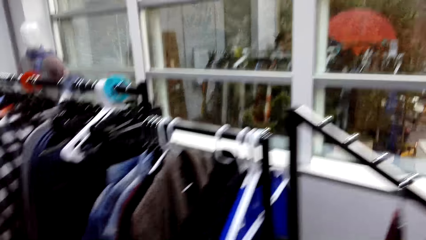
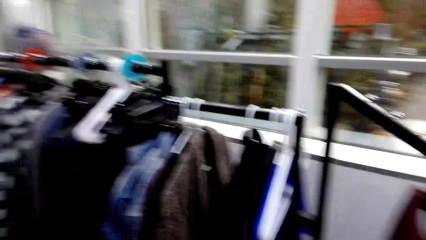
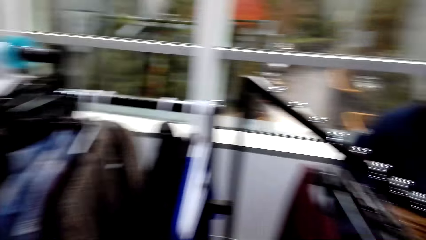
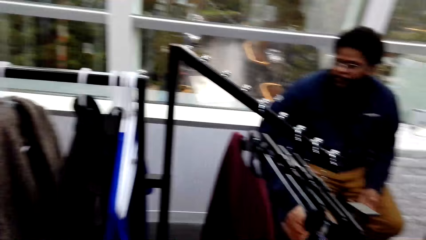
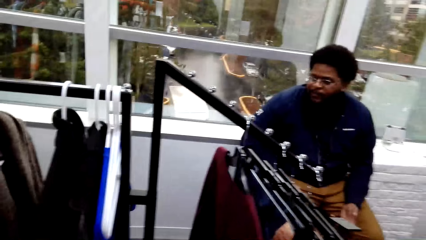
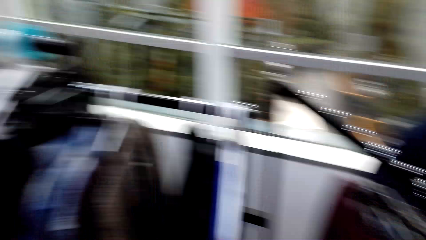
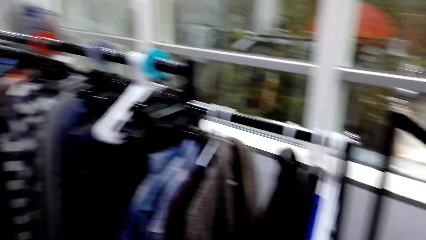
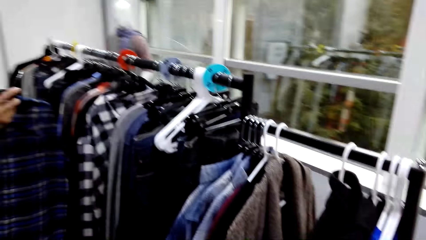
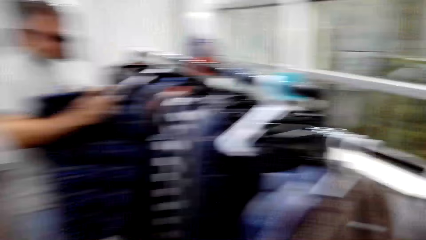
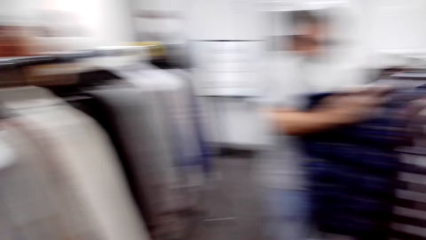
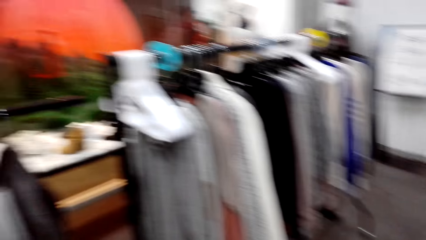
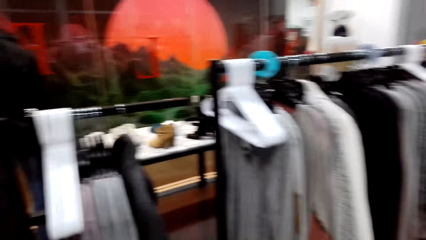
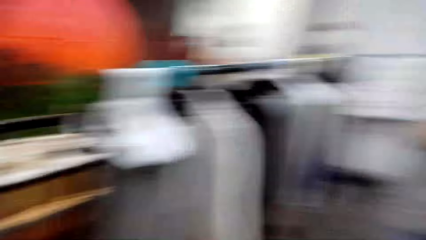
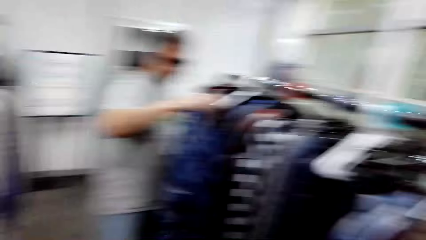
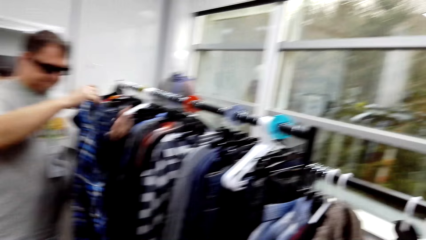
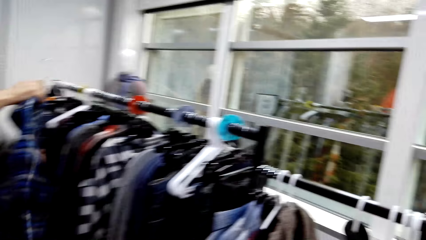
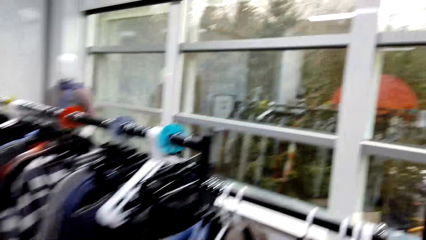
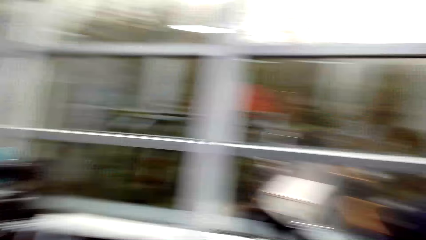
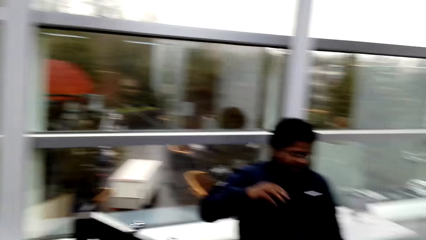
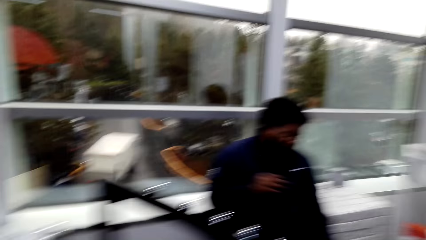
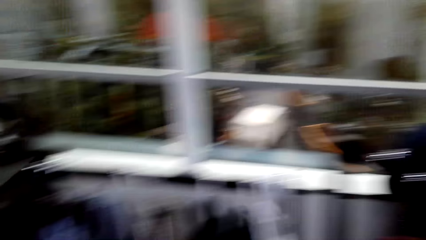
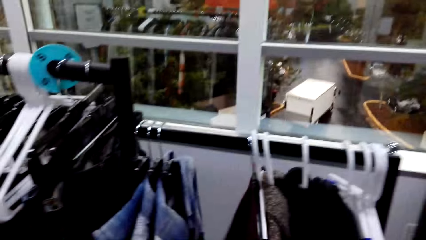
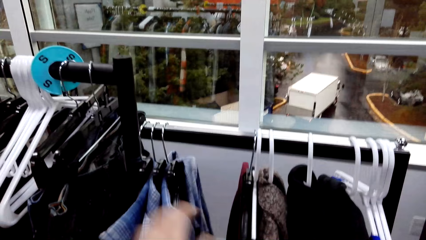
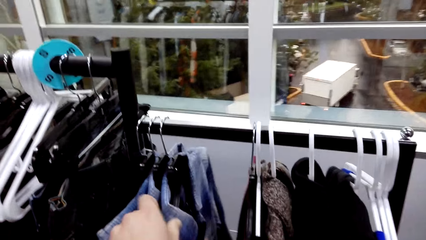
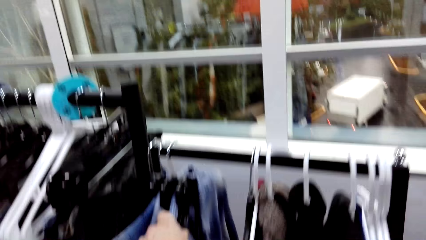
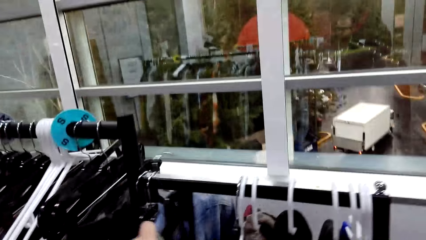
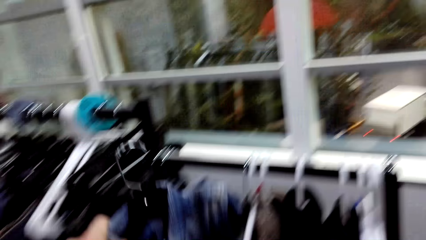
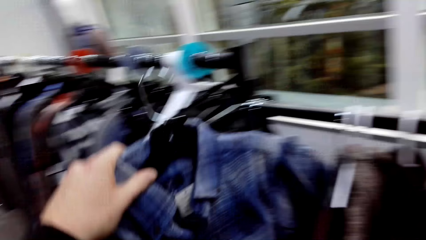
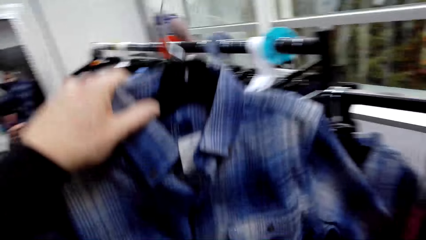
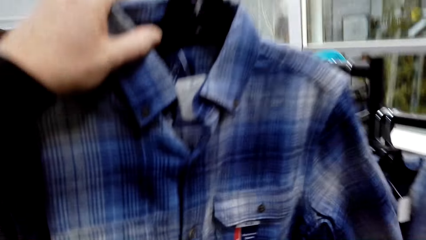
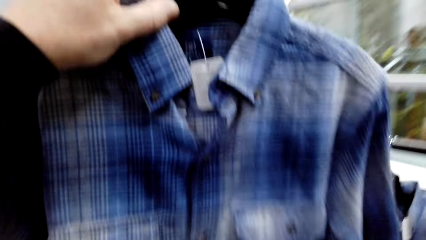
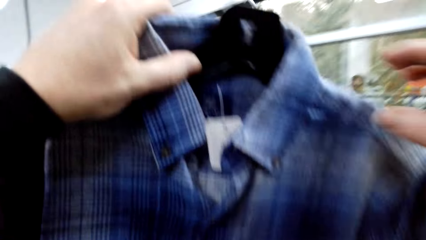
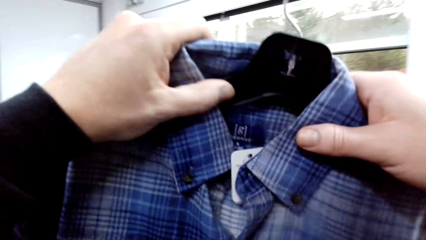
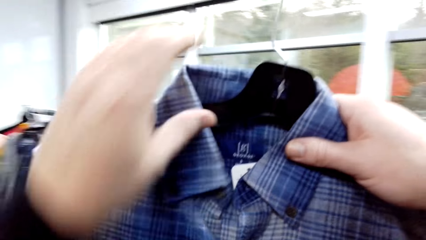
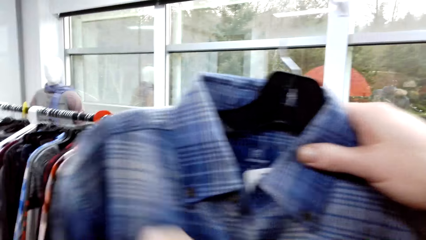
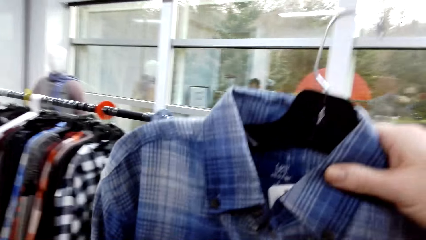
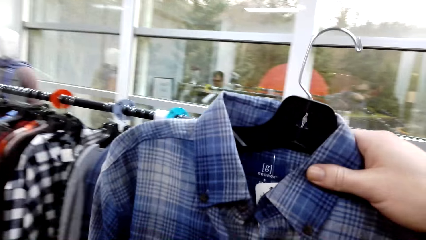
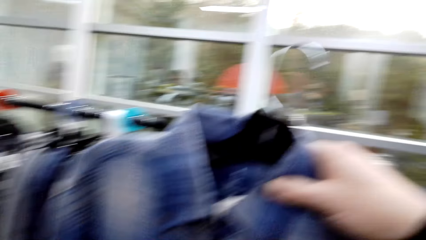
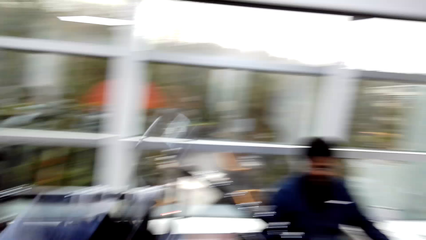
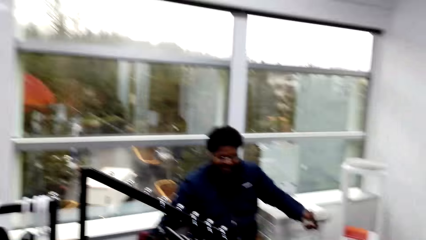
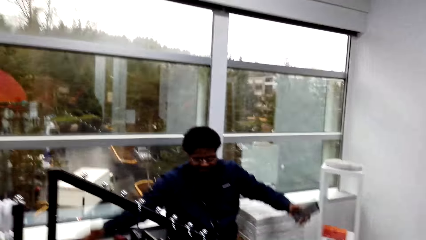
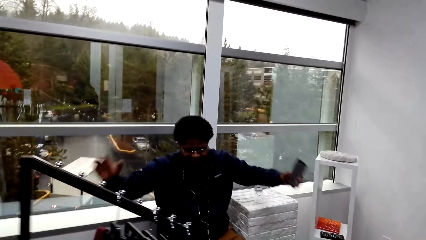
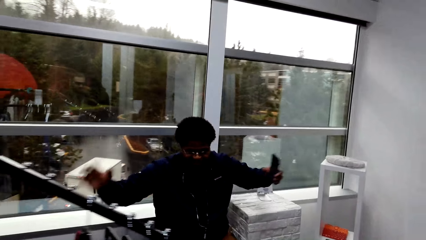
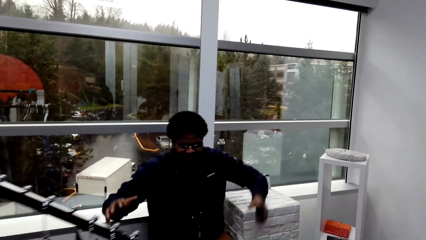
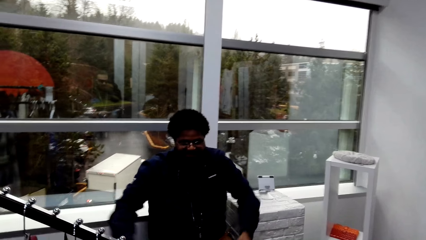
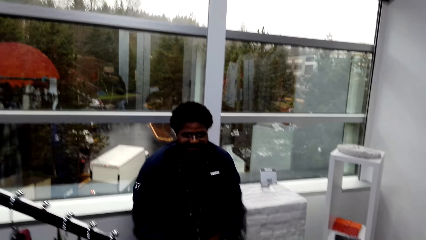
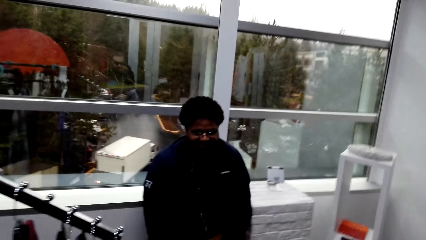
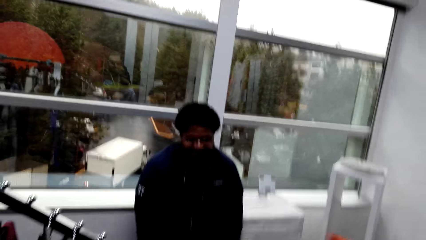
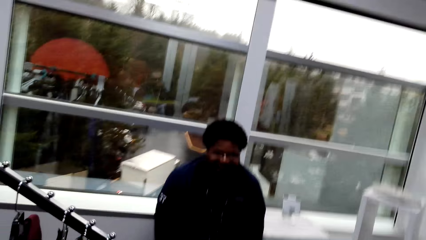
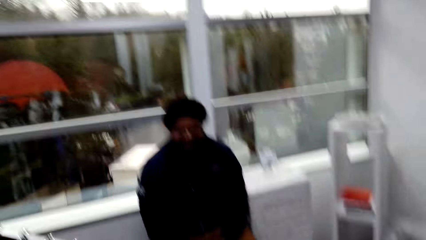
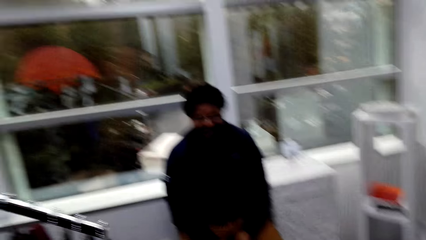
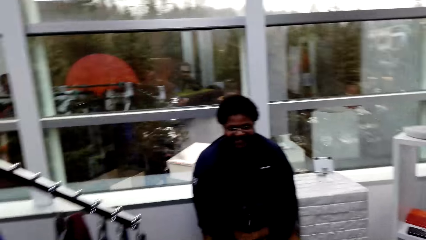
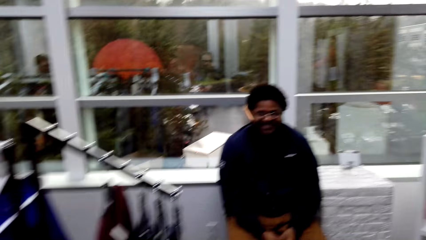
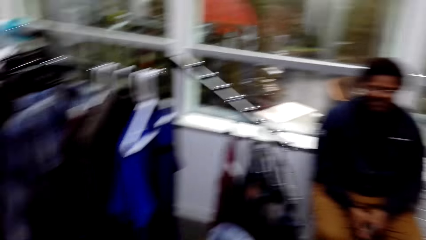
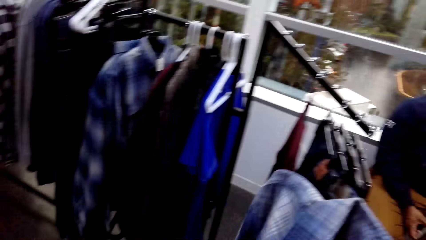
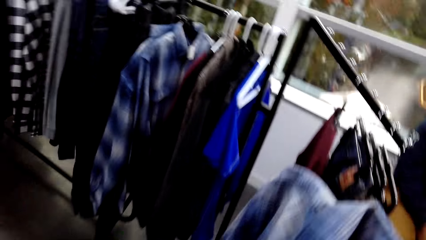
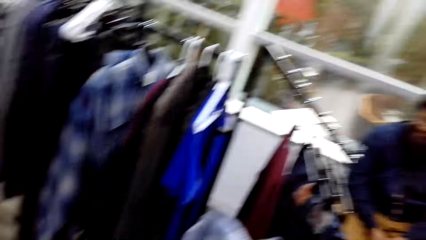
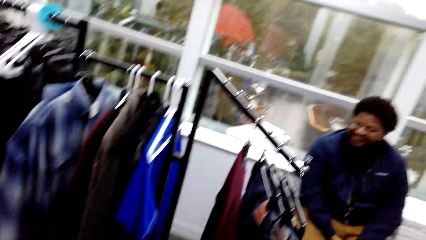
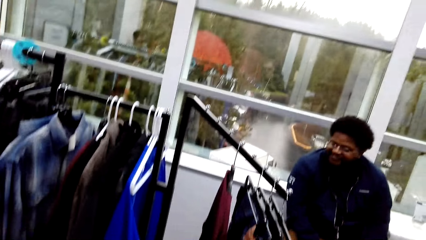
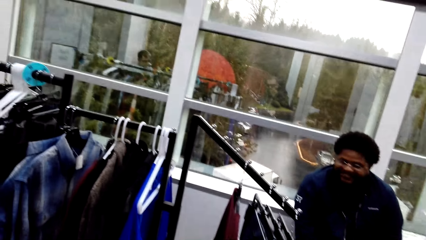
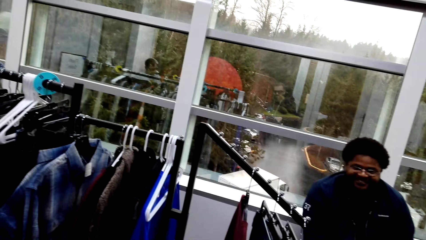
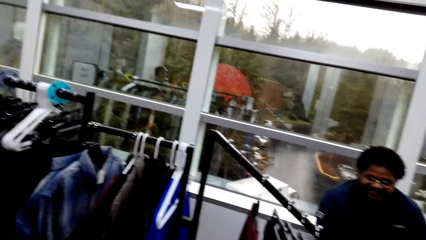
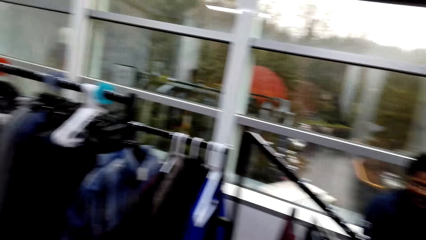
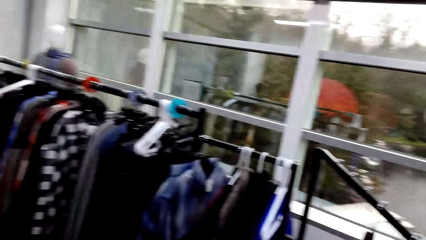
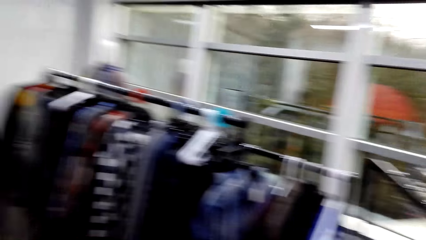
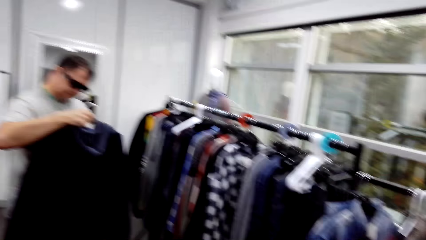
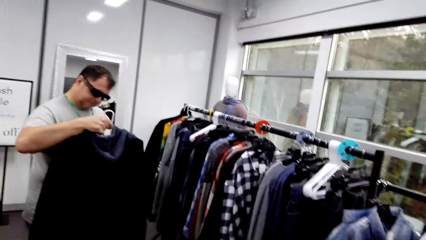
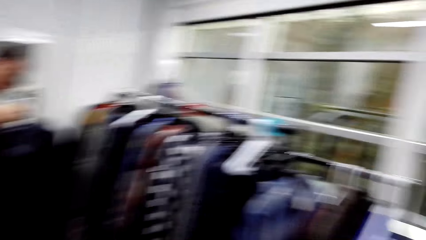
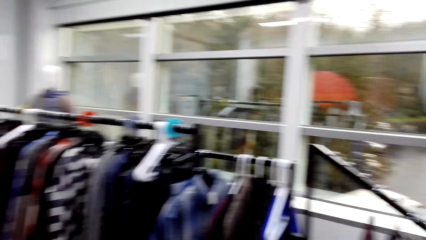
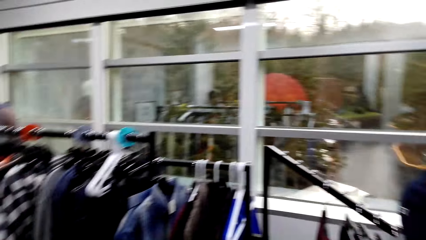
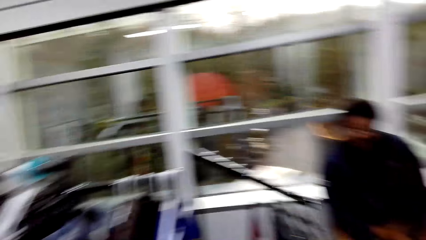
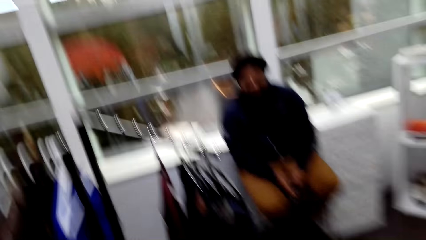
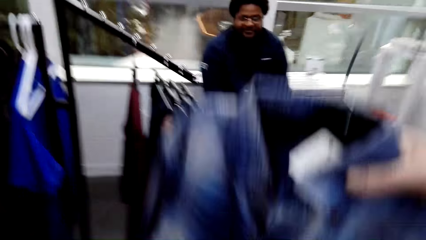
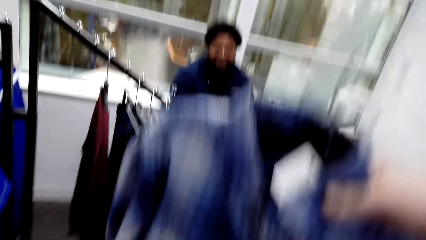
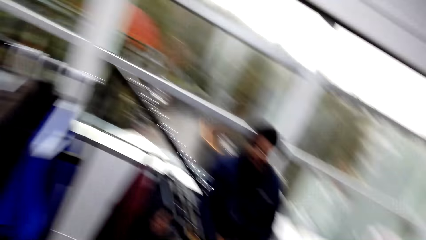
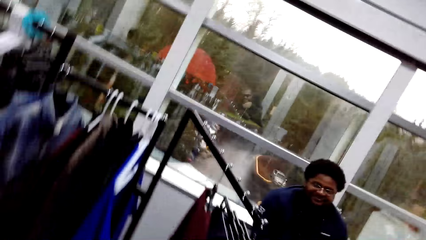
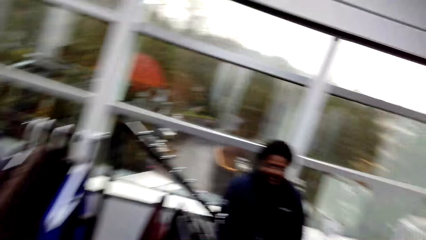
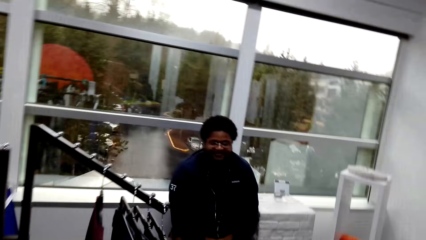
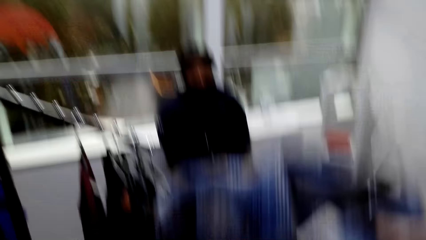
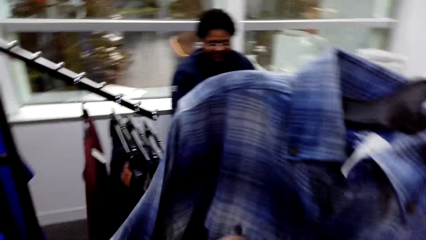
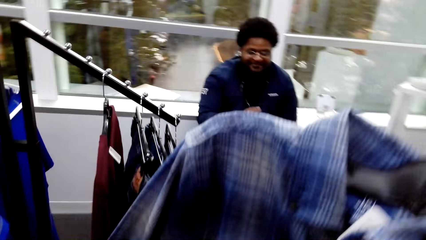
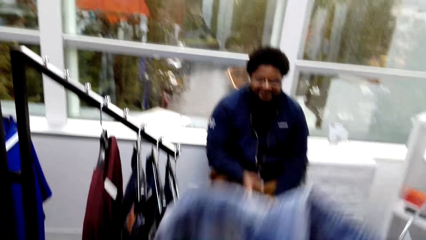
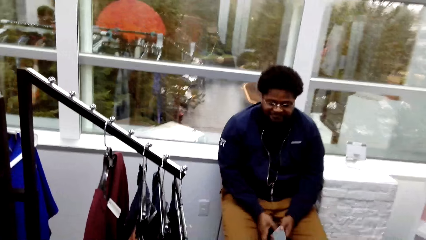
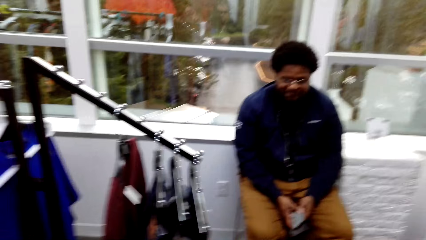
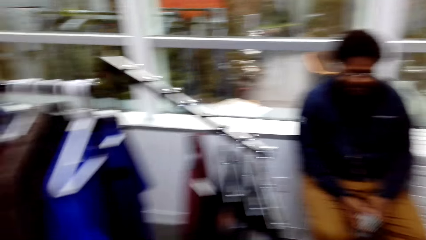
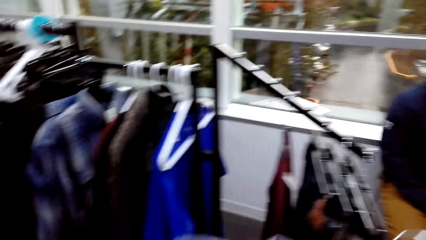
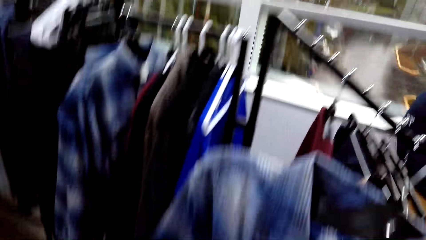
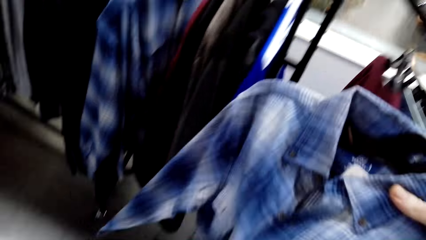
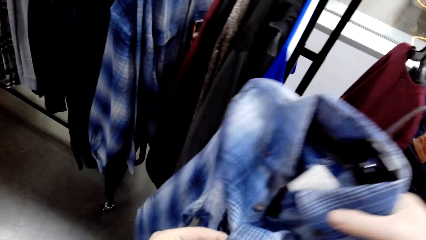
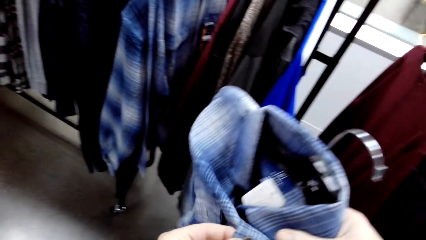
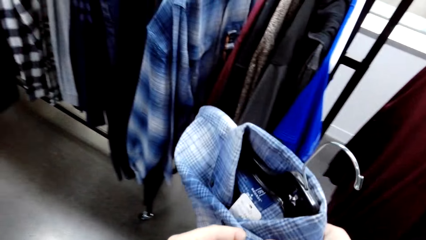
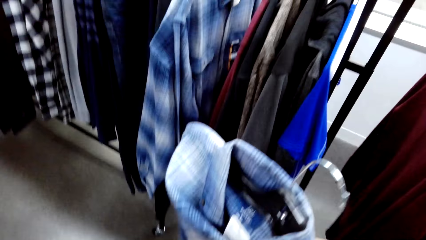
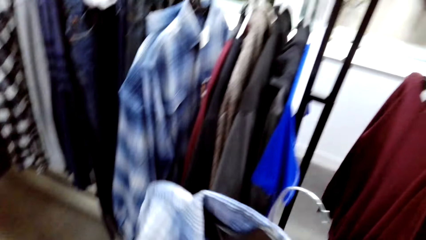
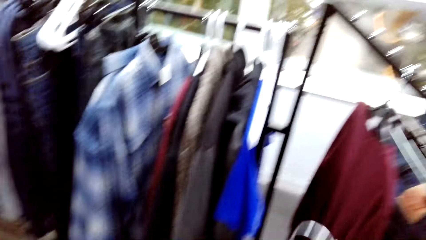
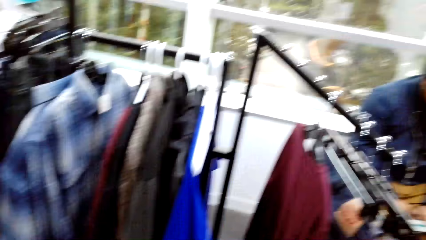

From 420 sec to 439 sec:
The camera wearer turns around. A man touches clothes. The camera wearer touches clothes and unhooks a shirt from the rack. He stares at the shirt. He touches a cloth. He turns right. Another man converses with the camera wearer. The other man converses with the first man. The camera wearer holds the shirt. He turns left. The first man stares at a cloth along the rack. The camera wearer turns the shirt in his hands. He raises a jacket. He converses with the other man. He raises the shirt.
